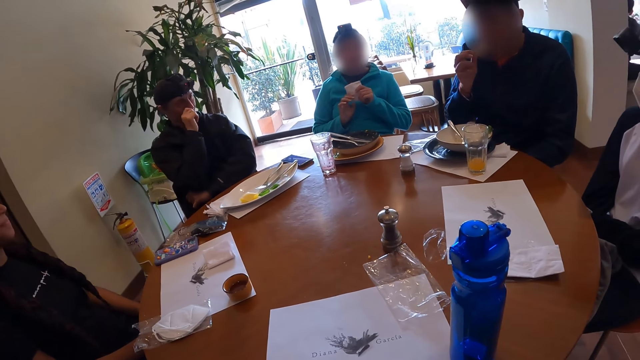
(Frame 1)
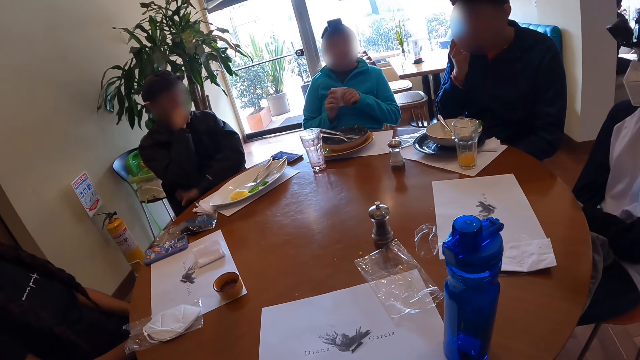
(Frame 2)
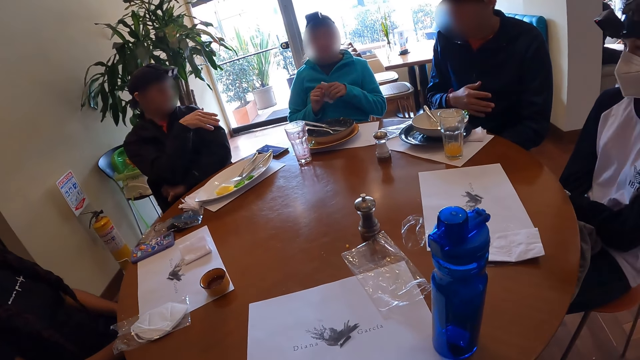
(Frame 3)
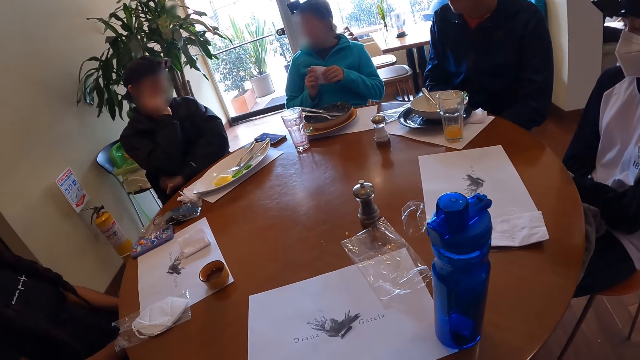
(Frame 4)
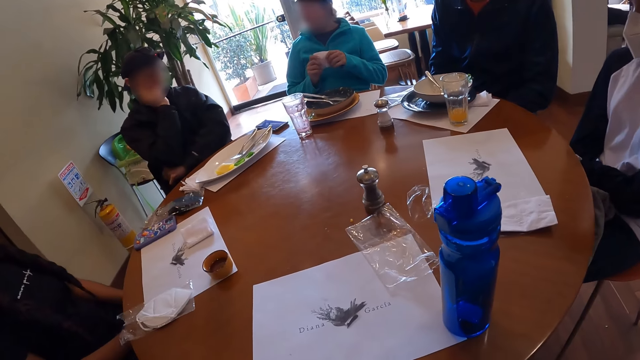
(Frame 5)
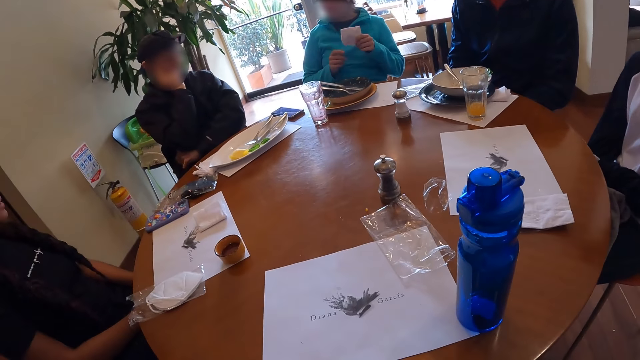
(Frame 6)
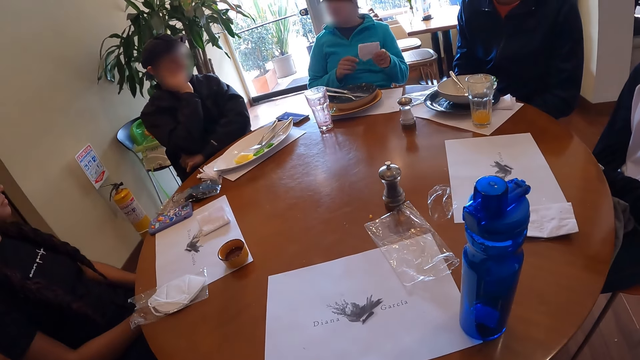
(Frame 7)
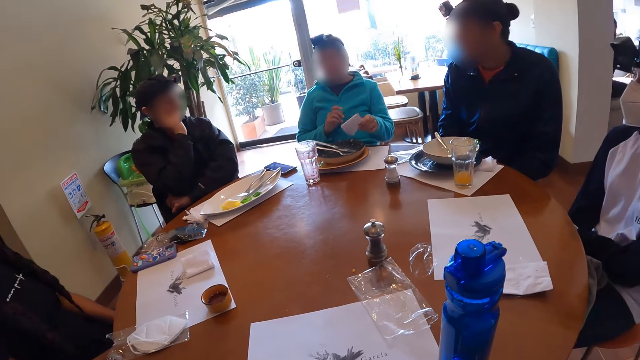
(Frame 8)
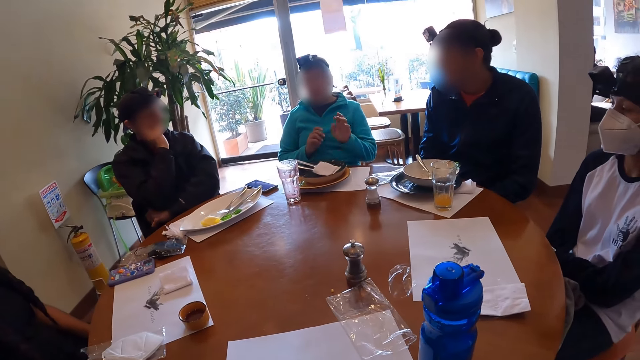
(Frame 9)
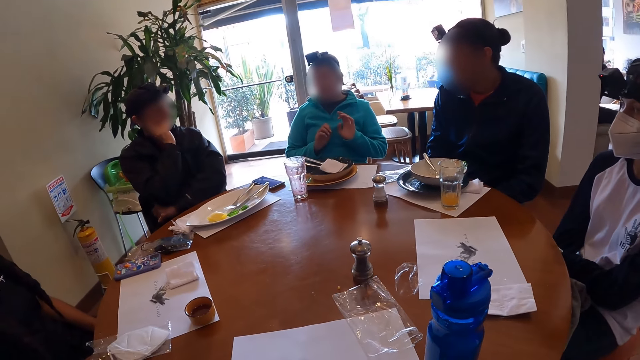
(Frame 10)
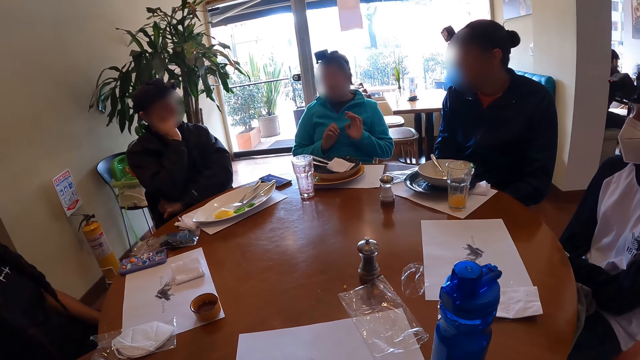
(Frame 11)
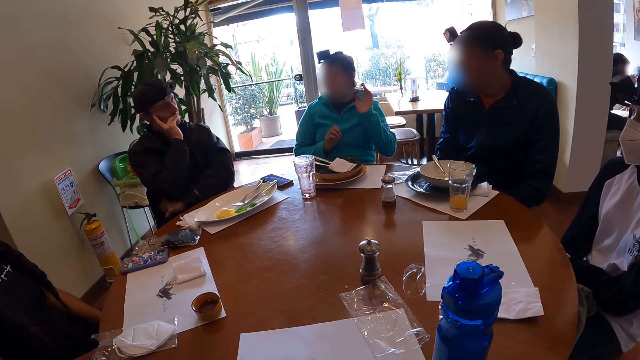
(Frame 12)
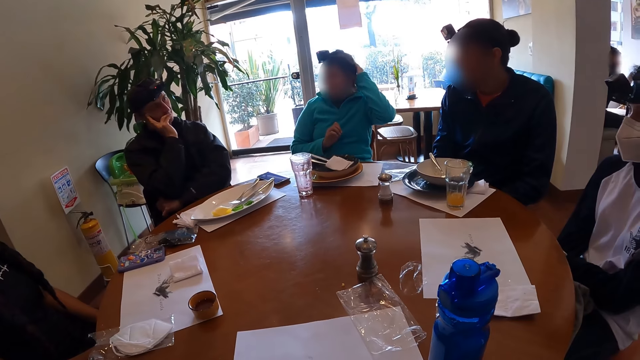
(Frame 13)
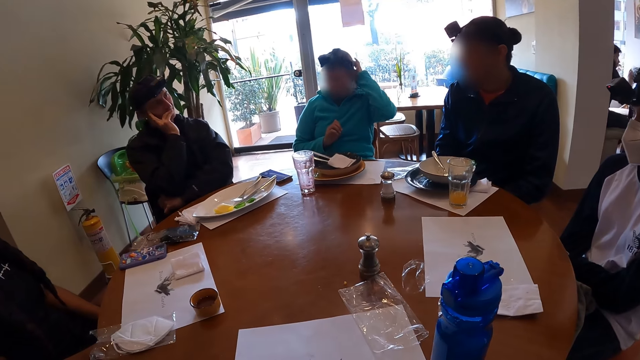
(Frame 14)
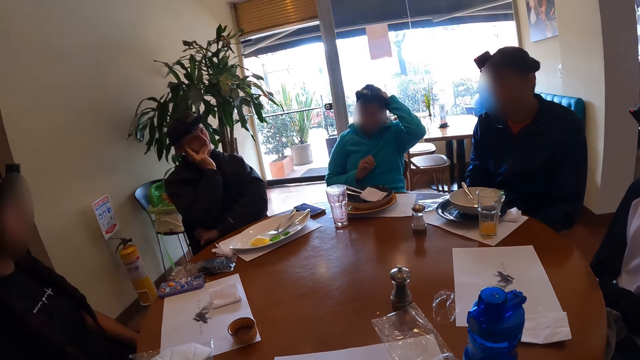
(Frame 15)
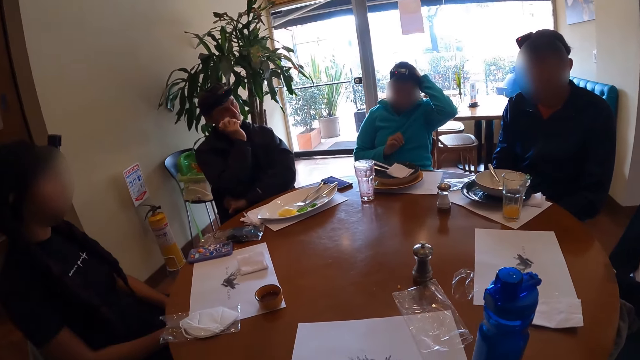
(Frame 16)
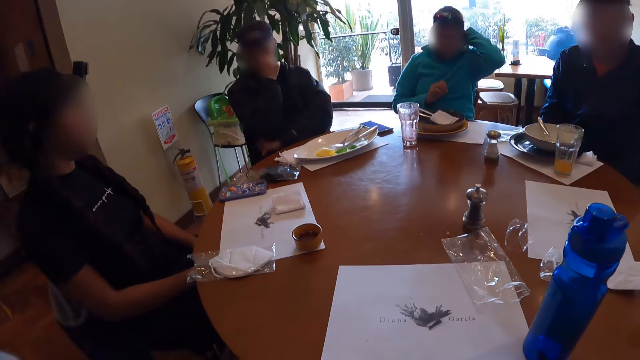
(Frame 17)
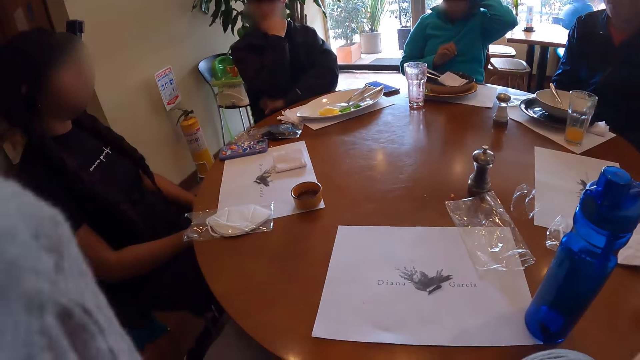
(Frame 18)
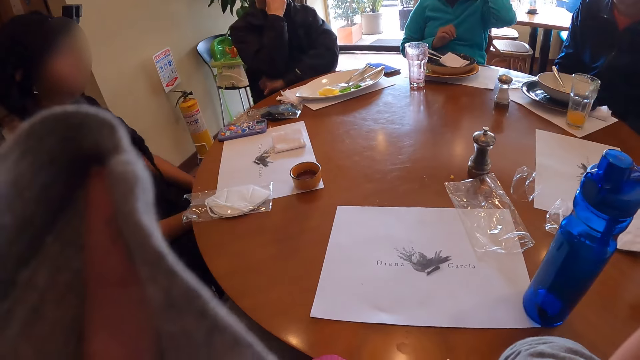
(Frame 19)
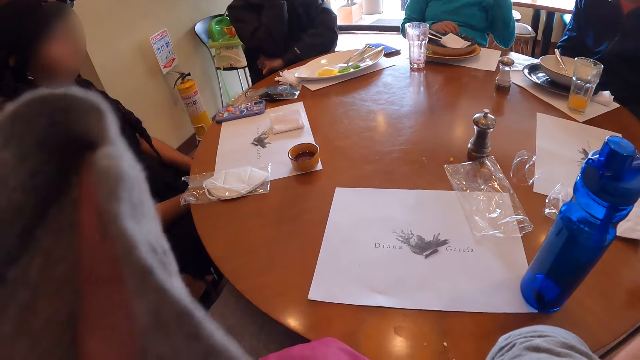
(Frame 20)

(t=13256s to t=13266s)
The woman holds the tissue paper with both hands. A man eats the chip with his right hand. Another man gesticulates with his right hand. The woman gesticulates with both hands, drops the tissue paper in a plate on the table with her left hand, gesticulates with her left hand, and touches her head with her left hand. The other man touches his nose with his right hand. The camera wearer raises her right hand.

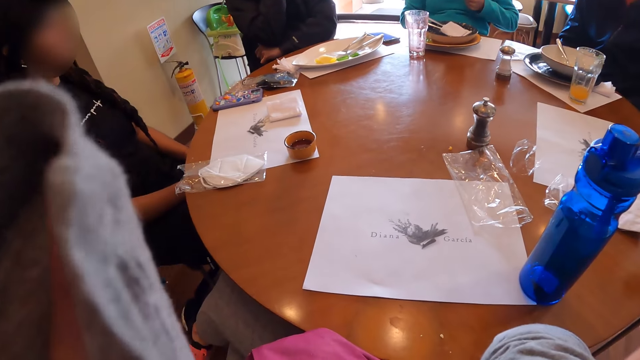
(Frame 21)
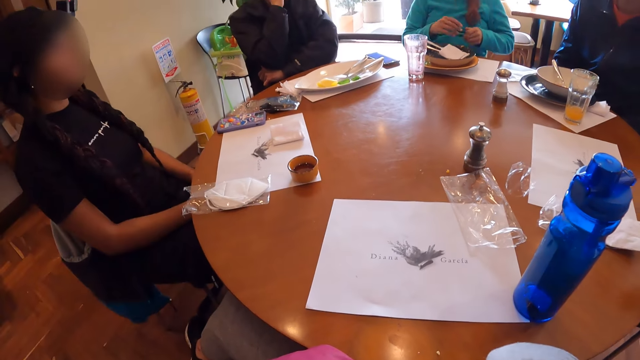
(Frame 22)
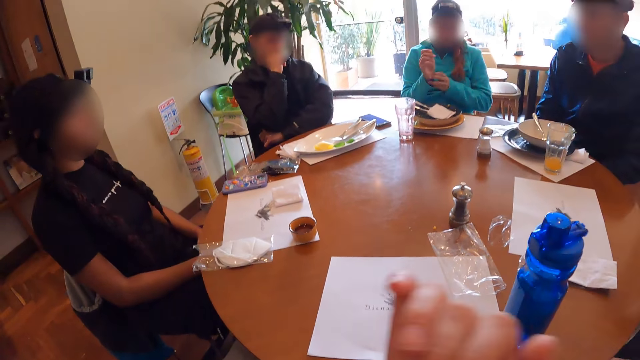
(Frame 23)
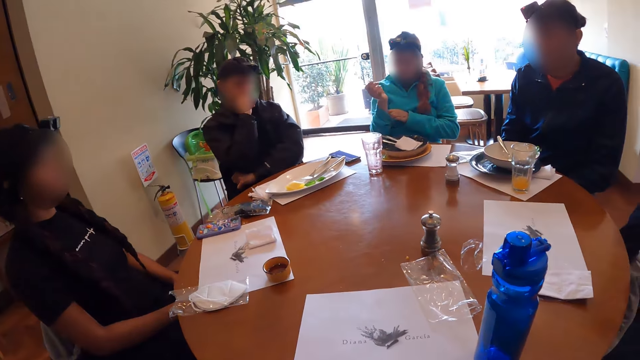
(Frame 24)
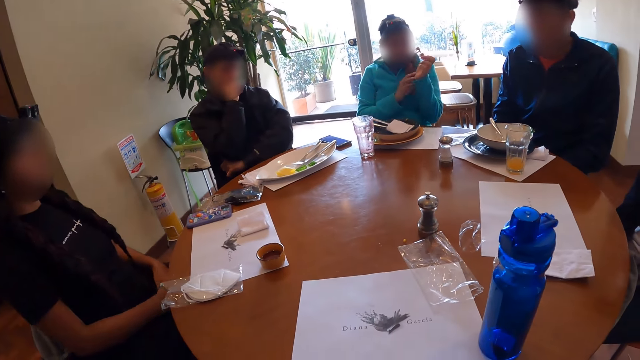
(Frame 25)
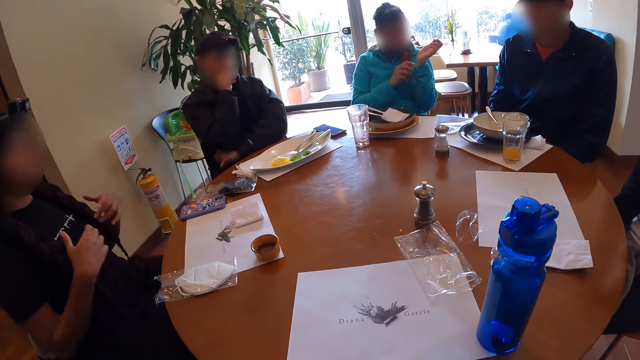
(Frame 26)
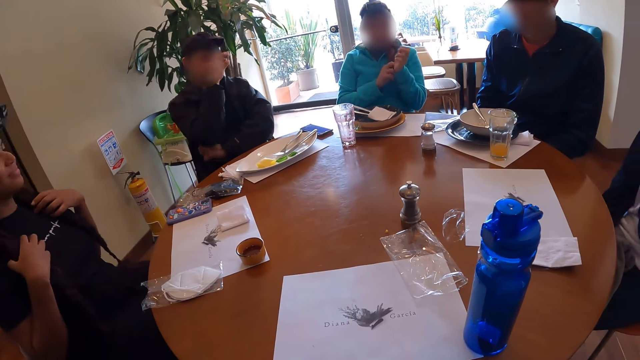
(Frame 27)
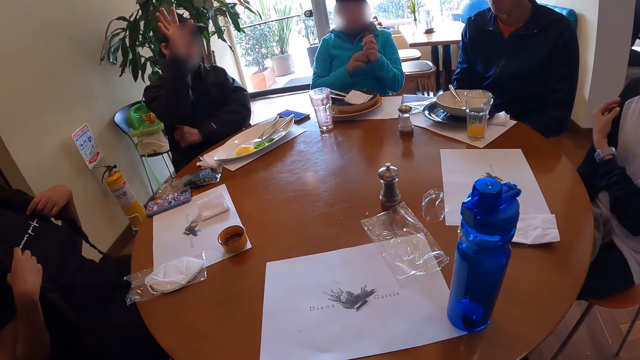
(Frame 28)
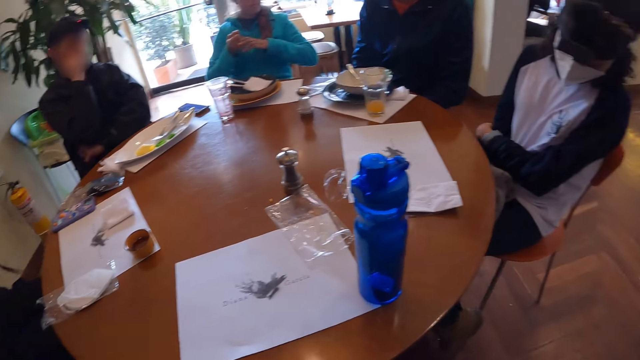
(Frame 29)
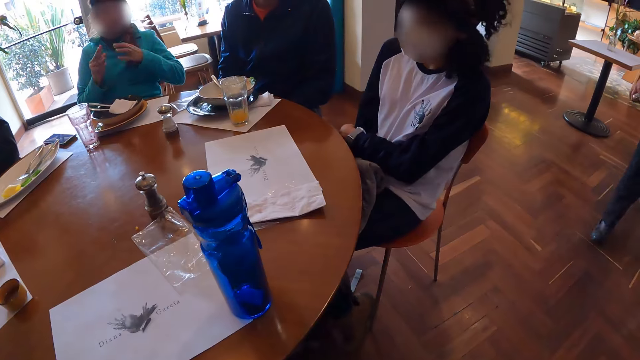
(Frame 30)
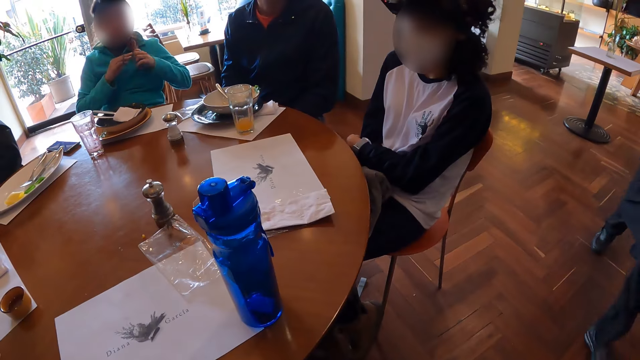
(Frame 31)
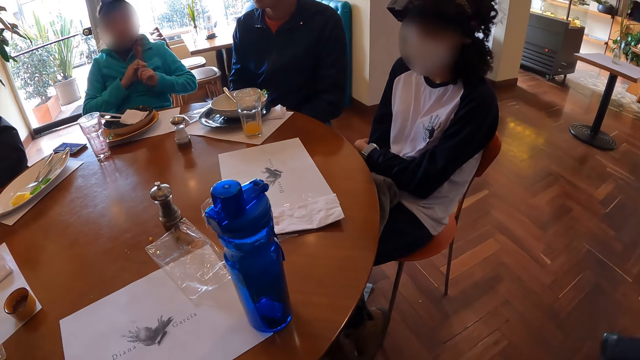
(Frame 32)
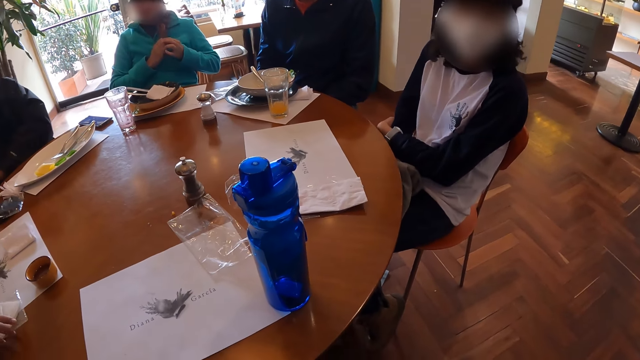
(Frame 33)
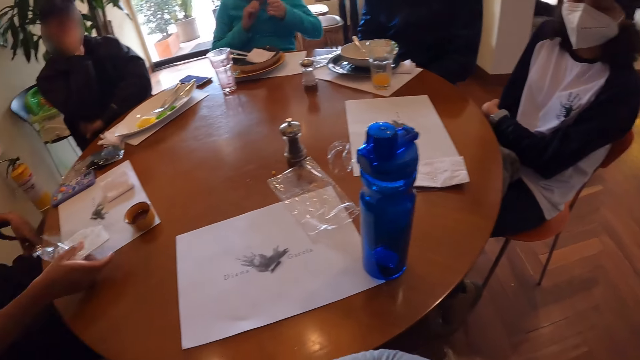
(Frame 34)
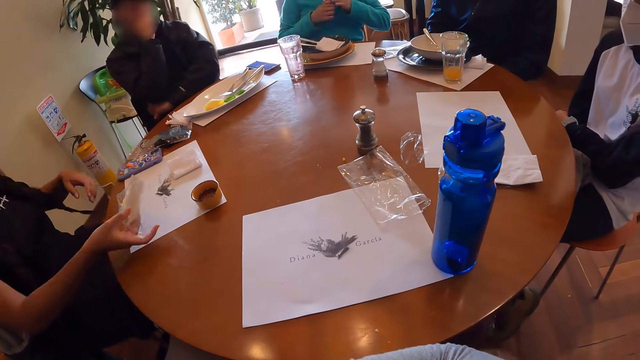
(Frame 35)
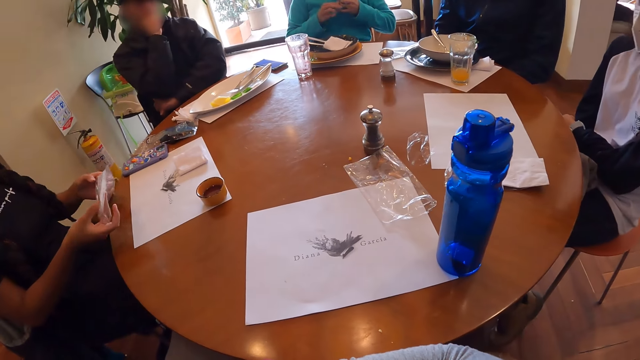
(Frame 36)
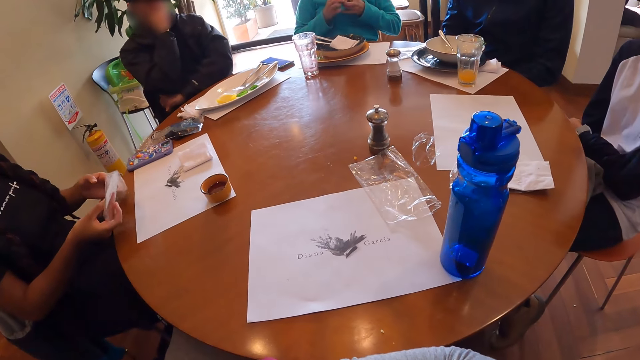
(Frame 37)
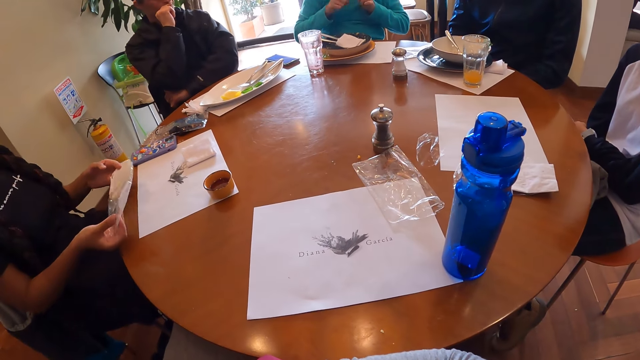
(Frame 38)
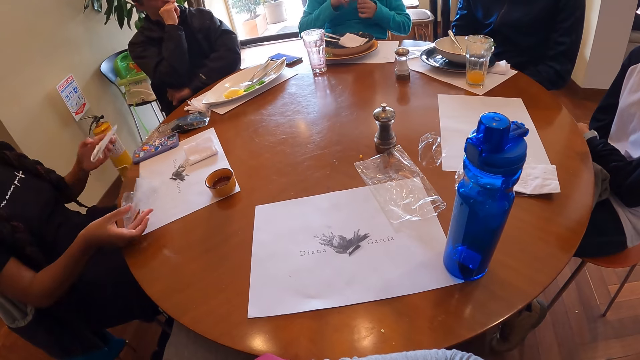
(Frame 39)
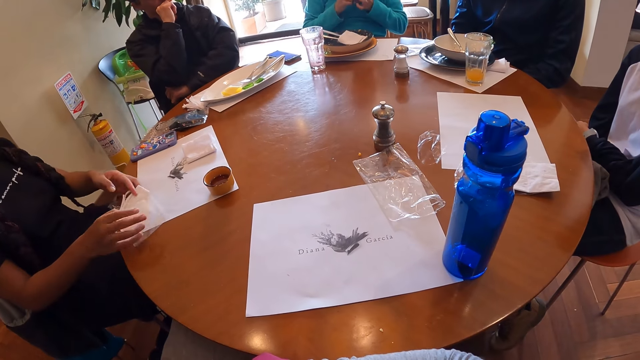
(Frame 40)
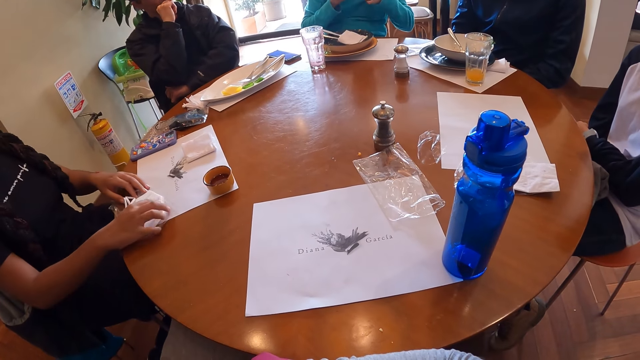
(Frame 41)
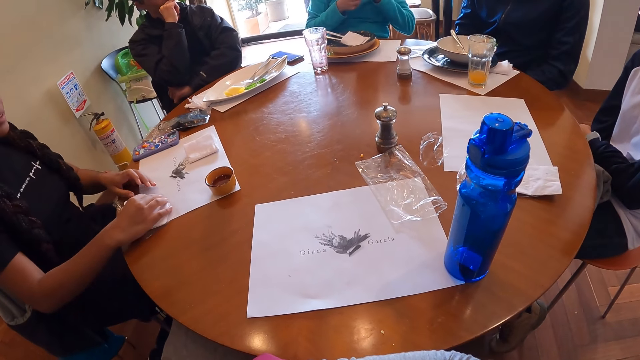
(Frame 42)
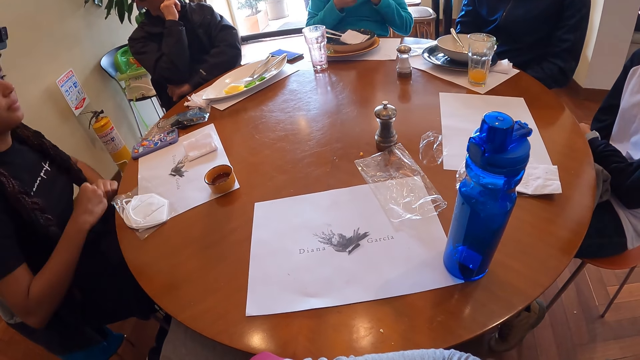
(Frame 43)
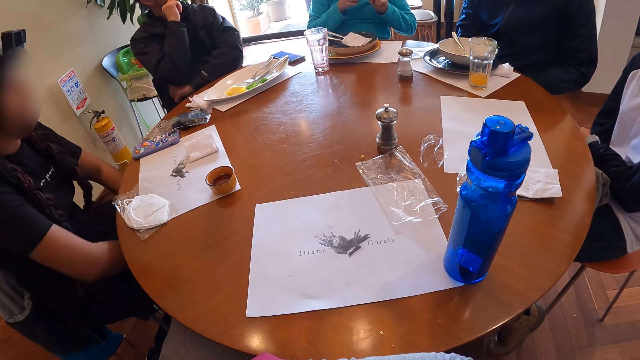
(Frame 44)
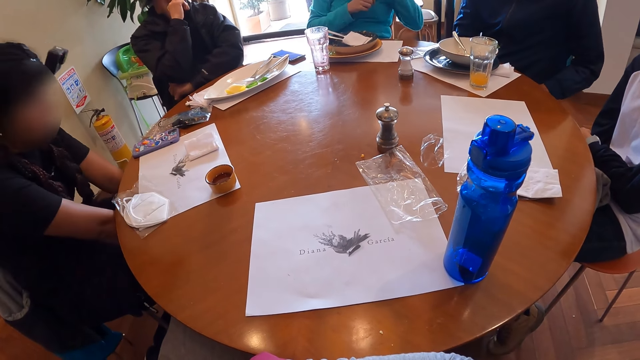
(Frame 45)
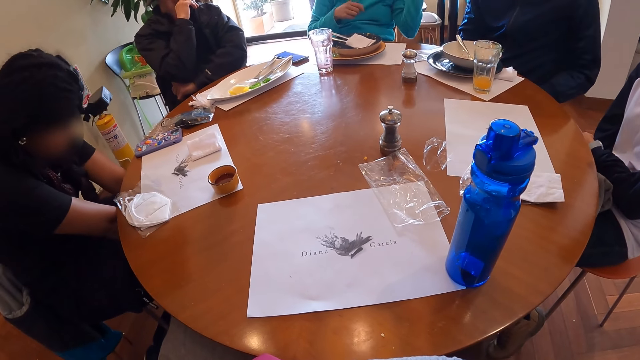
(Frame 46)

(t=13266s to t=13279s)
A woman pulls her right sleeve with her left hand. Another woman touches her hair with both hands. The first woman pulls her left sleeve with her right hand. A man gesticulates with his right hand. The first woman takes a rubber band from her left hand with her right hand, holds her hair with her left hand, and bands her hand with the rubber band in her right hand. The other woman picks a packaged facemask from the table with her right hand, removes the facemask from the package in her right hand with her left hand, and places the facemask on the package on the table with both hands.
